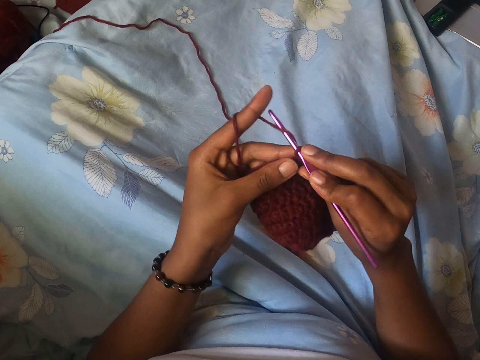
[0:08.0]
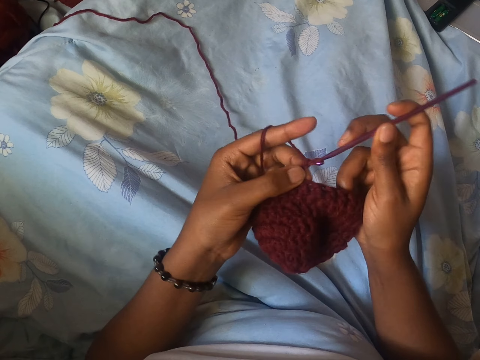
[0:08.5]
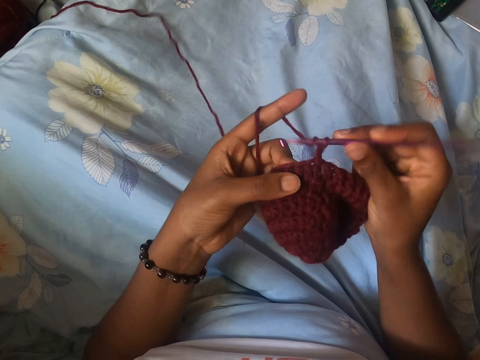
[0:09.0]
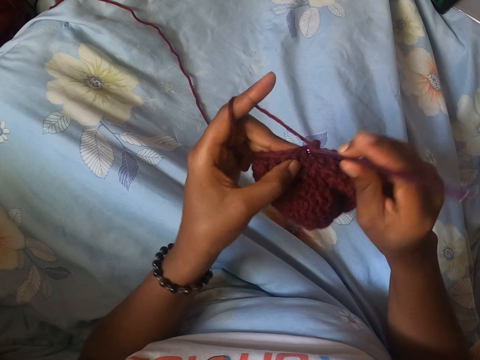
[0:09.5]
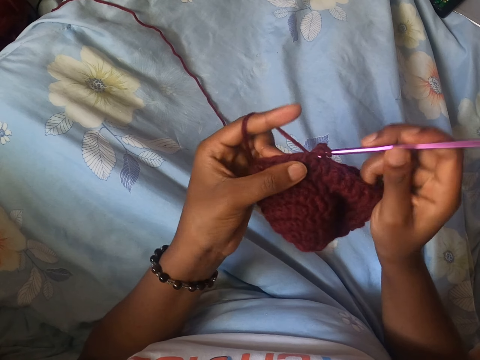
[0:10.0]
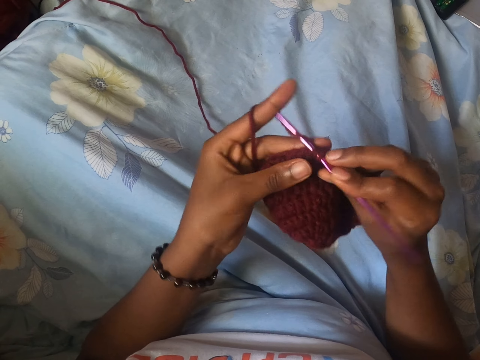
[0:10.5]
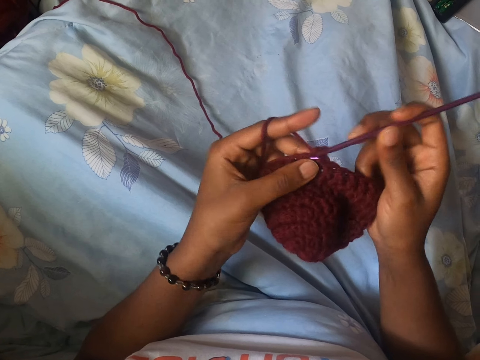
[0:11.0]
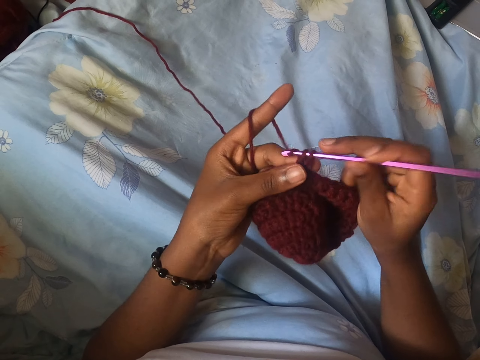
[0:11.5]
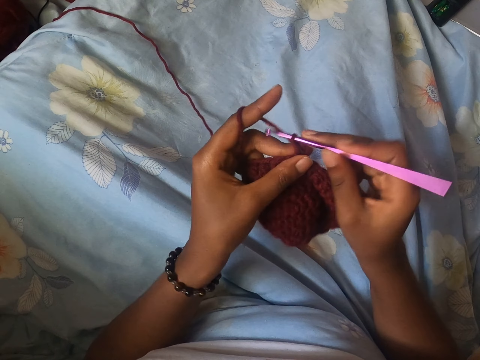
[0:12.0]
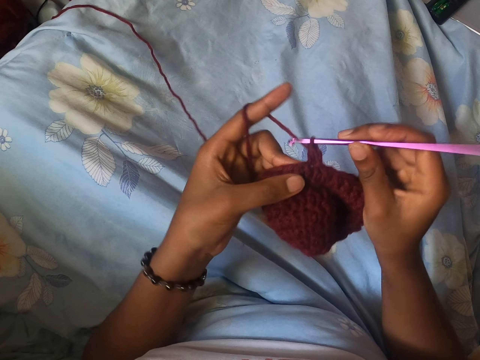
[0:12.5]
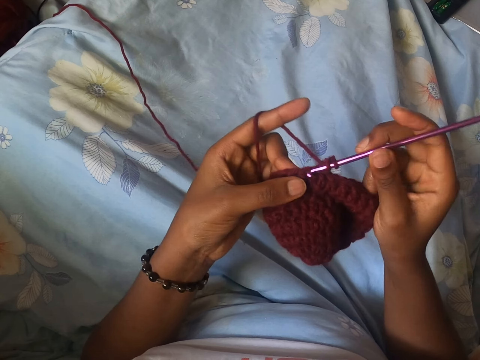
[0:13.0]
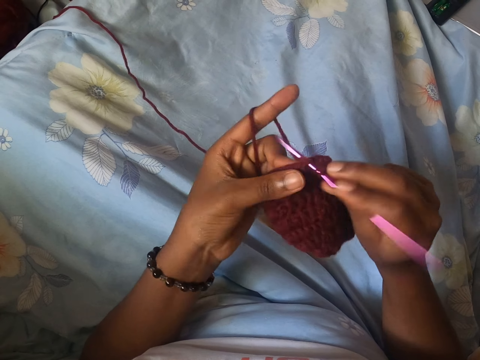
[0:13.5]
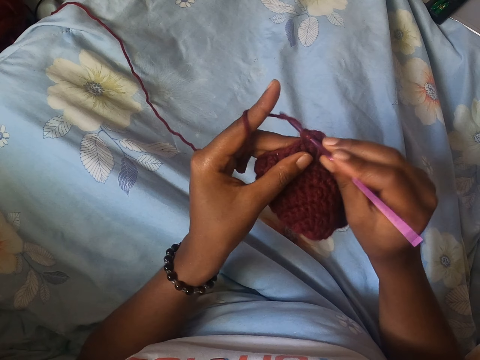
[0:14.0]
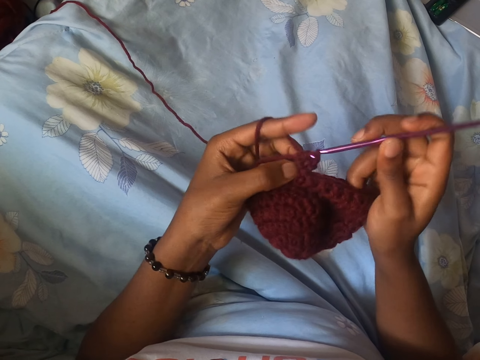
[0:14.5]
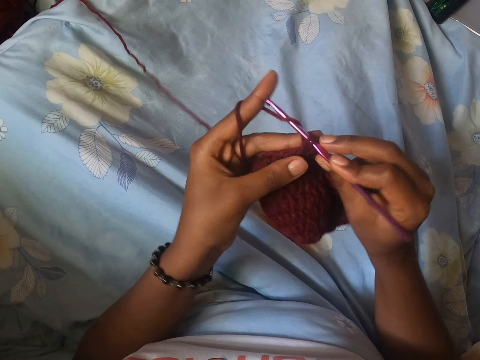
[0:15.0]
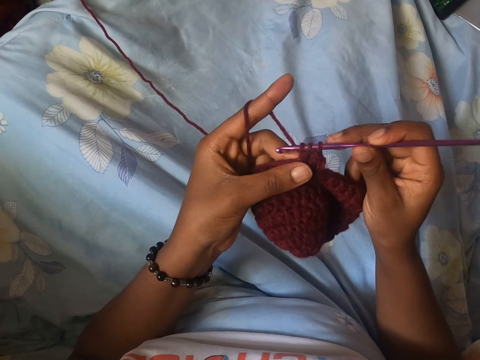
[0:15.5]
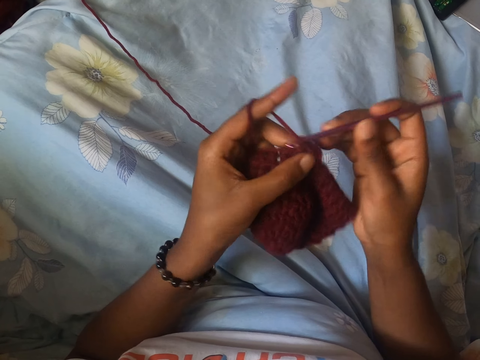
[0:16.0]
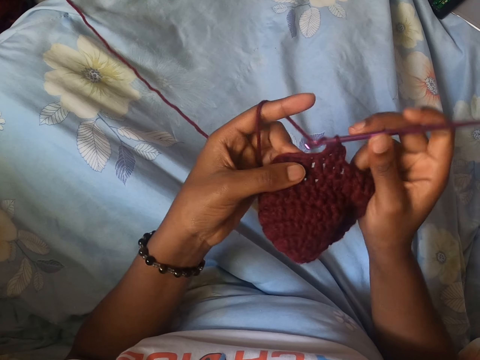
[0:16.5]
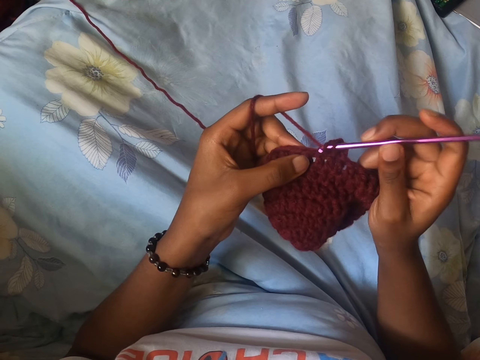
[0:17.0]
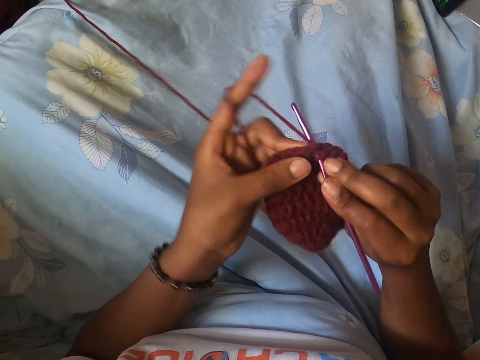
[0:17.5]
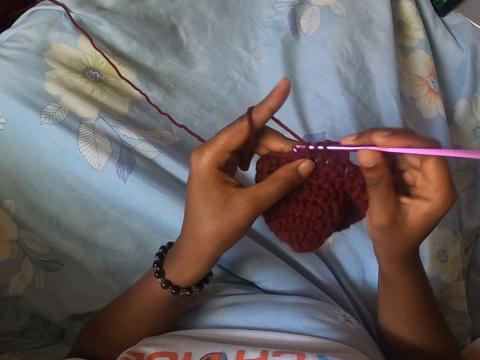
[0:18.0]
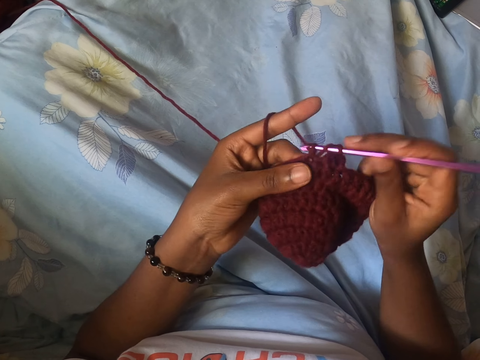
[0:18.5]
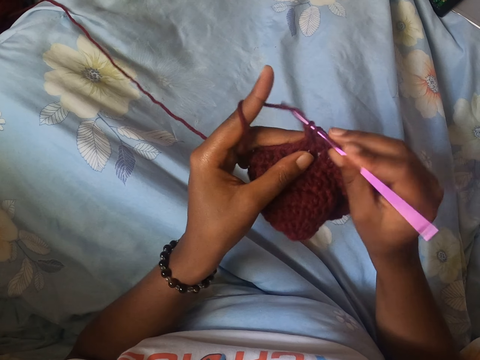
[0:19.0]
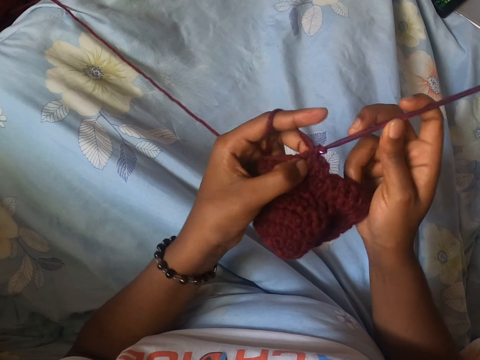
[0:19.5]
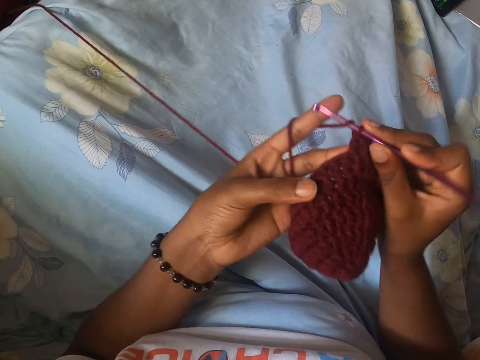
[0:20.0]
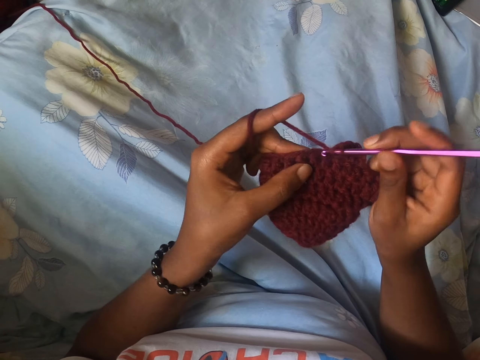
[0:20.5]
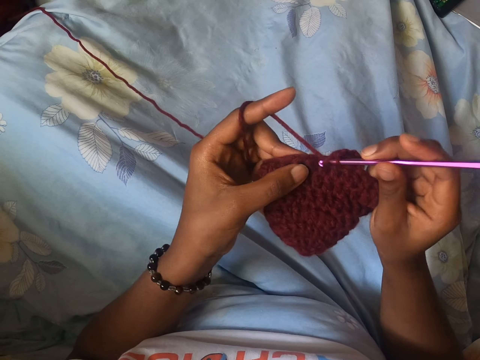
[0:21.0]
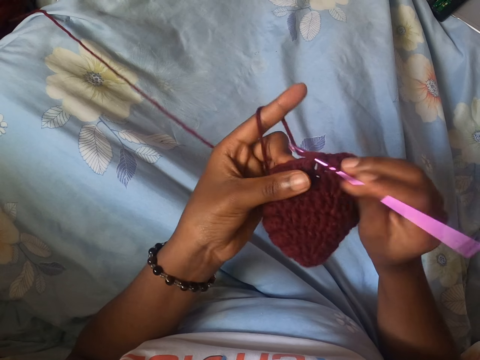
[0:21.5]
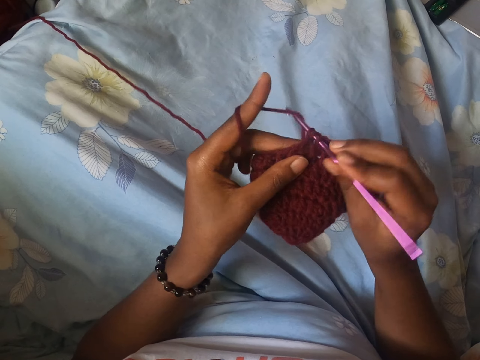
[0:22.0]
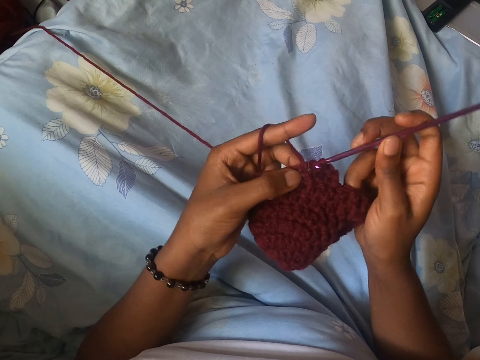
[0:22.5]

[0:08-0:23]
The camera wearer holds the yarn in both hands.

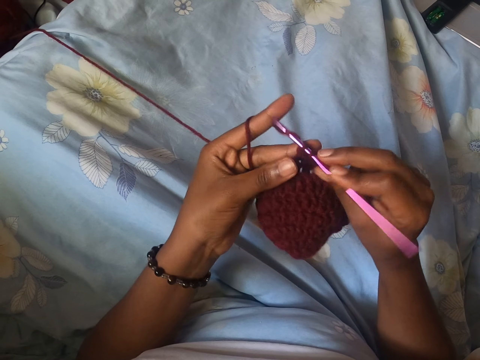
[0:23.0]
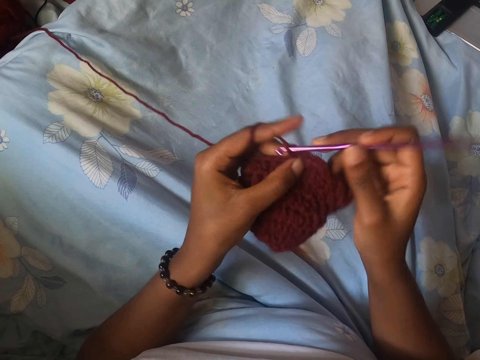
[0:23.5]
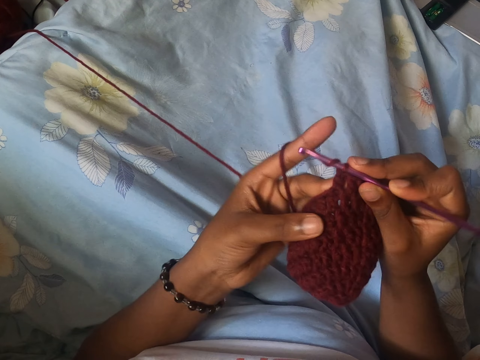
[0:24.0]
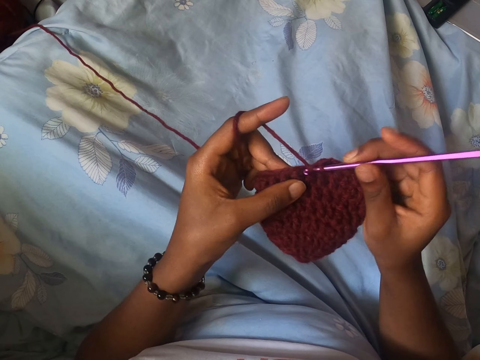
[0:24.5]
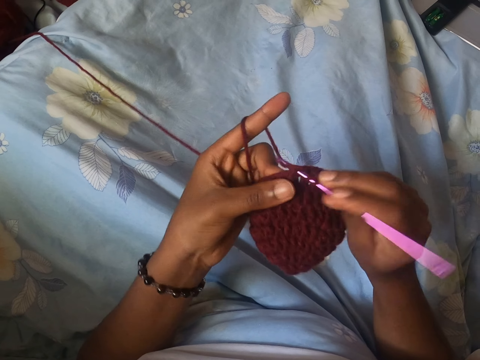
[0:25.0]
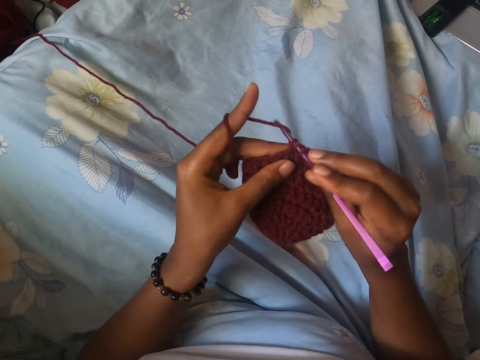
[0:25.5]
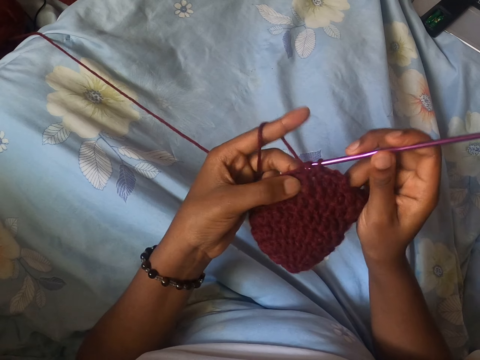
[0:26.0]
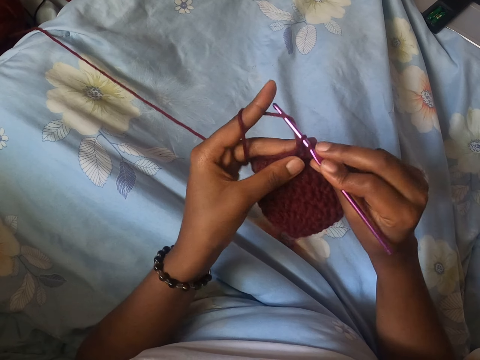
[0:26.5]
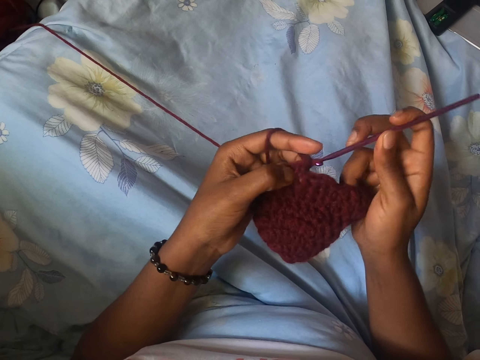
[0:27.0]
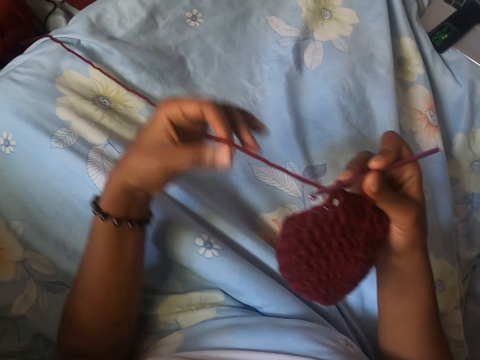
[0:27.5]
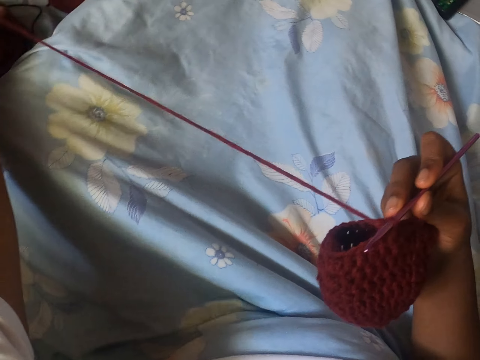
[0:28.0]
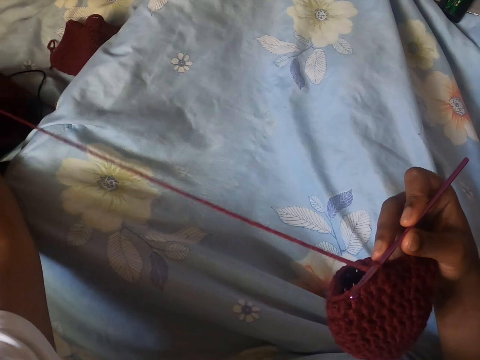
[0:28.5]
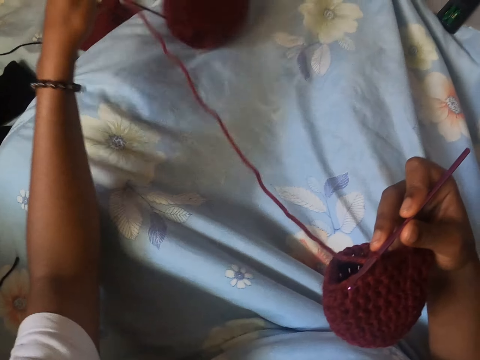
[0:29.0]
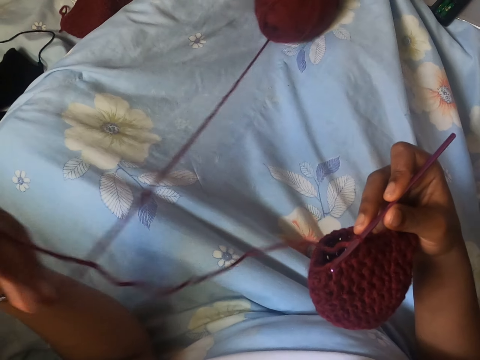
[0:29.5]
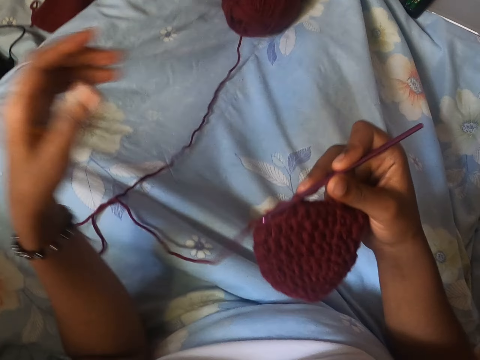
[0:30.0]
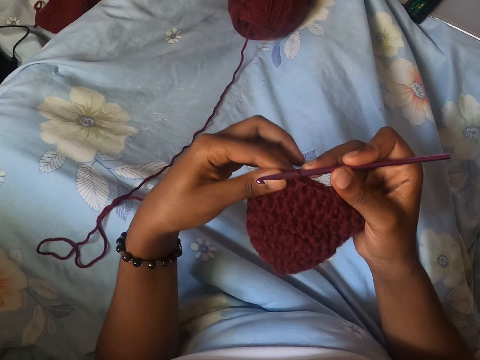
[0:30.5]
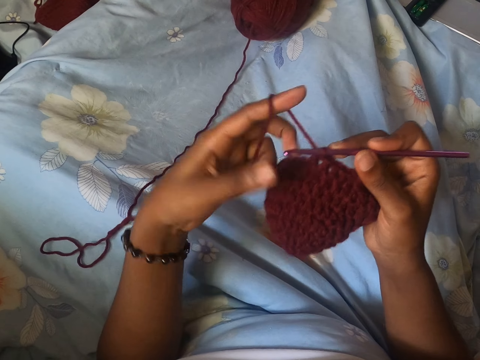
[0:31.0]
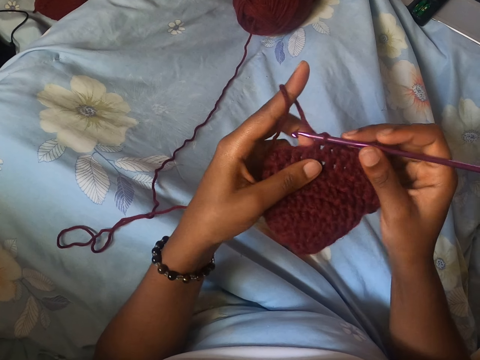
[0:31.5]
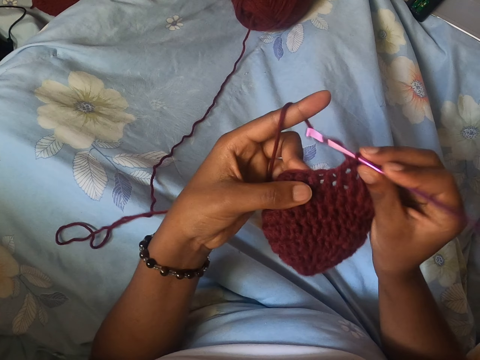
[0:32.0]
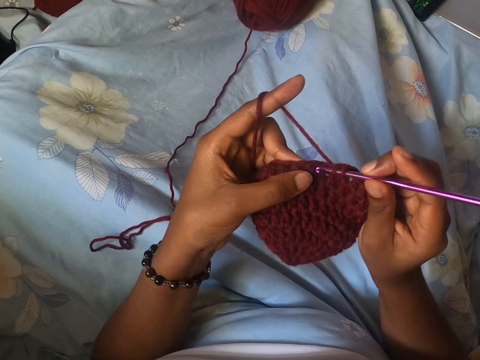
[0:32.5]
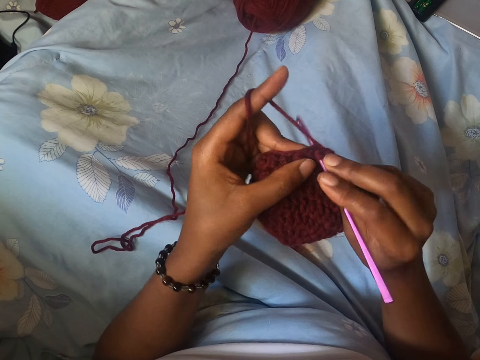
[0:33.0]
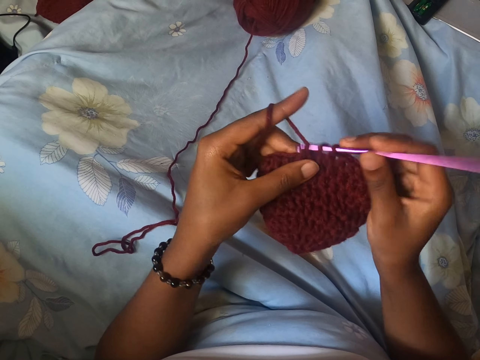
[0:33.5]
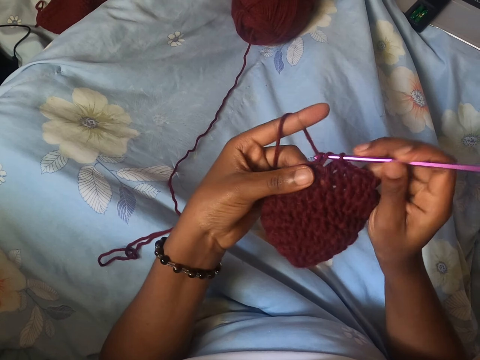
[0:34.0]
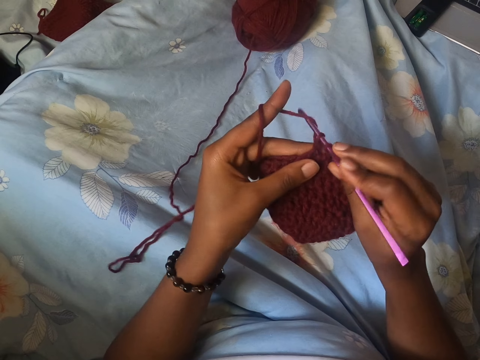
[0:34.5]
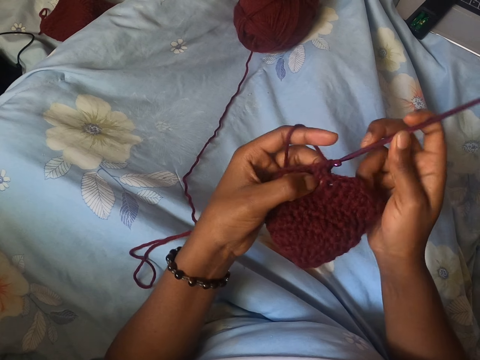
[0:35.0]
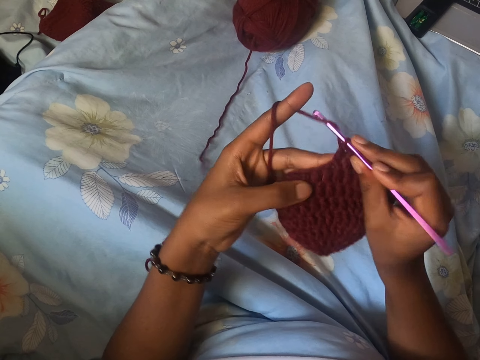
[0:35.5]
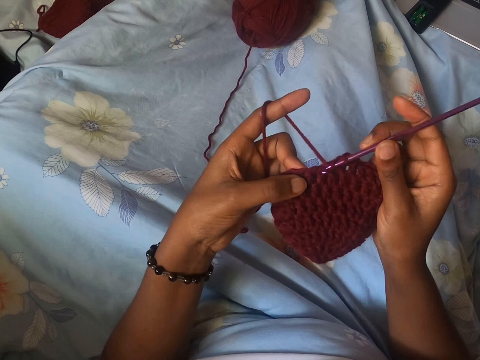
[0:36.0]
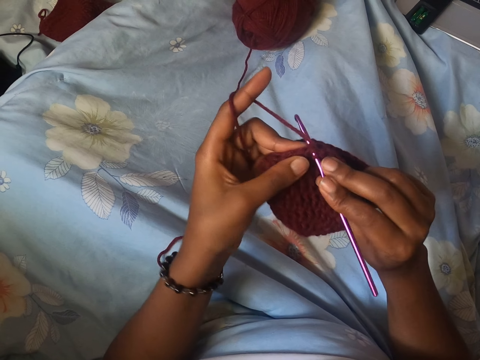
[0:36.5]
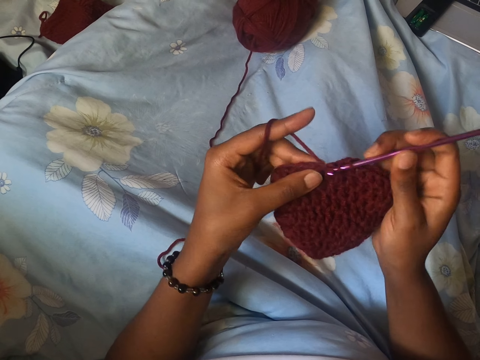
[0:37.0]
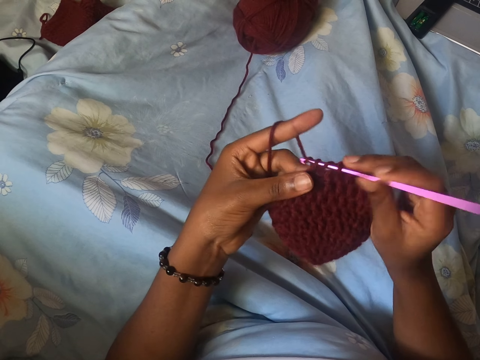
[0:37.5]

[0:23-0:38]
The camera wearer holds the yarn in her right hand. She knits using a crochet needle. She picks up a ball of yarn from the floor with her left hand. She throws the ball of yarn in her left hand on the bed. She pulls the crochet thread. She wraps the yarn around the forefinger of her left hand. She holds the yarn in both hands. She crochets the yarn in both hands with the crochet hook in her right hand.
